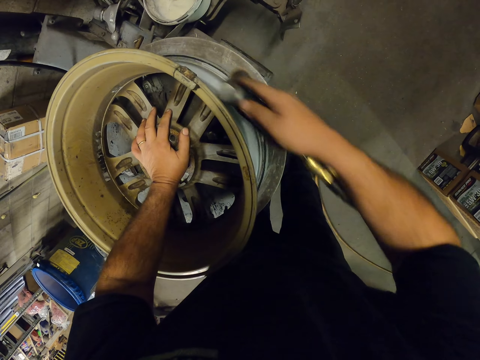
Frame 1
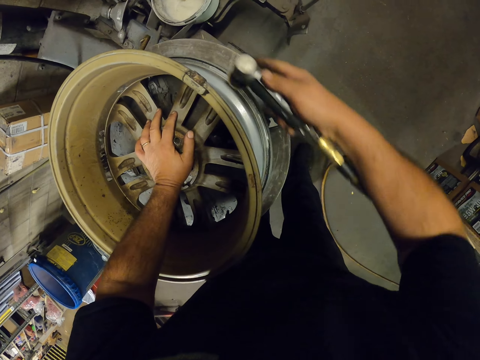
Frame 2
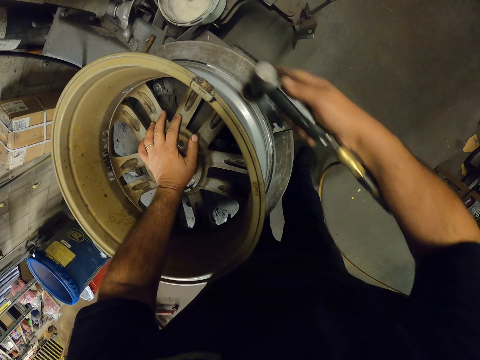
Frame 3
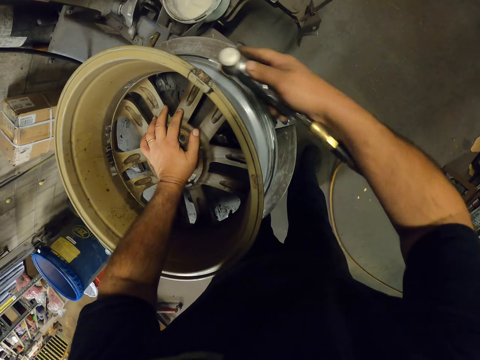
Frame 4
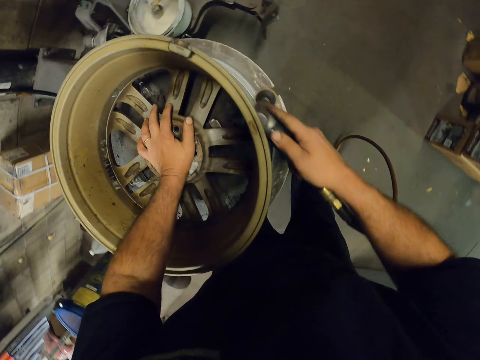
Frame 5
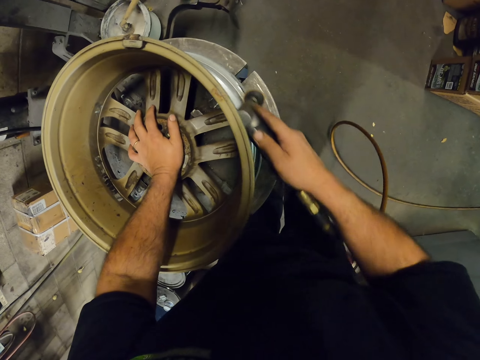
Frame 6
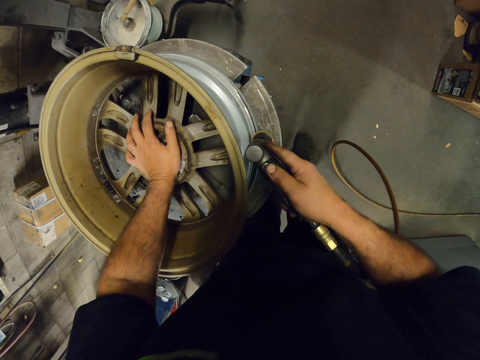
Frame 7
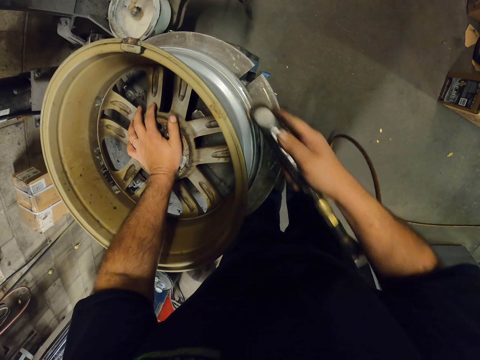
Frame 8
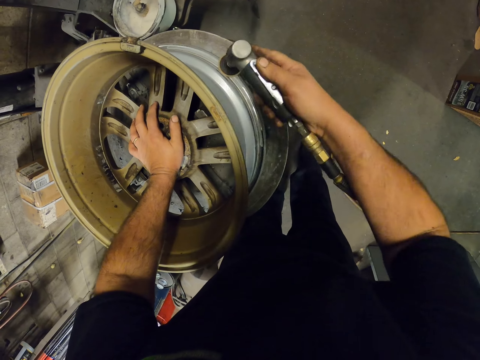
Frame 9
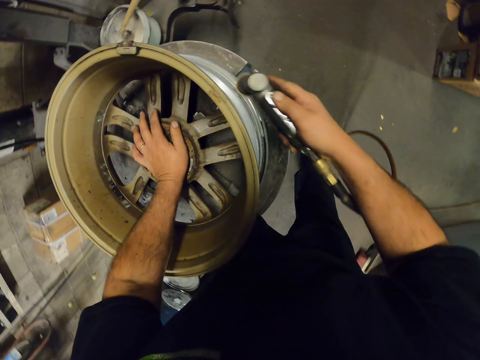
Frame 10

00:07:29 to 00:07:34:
The camera wearer moves the tool around the rim.

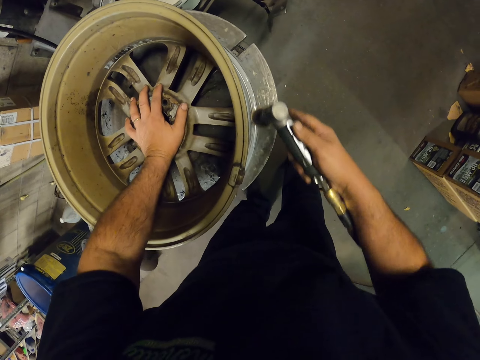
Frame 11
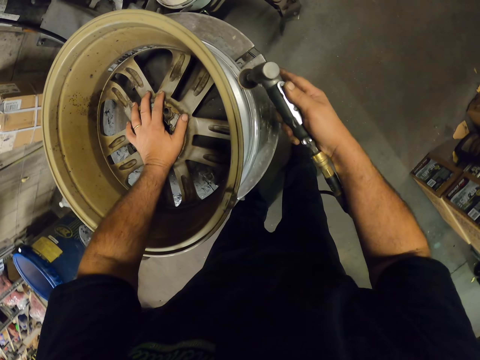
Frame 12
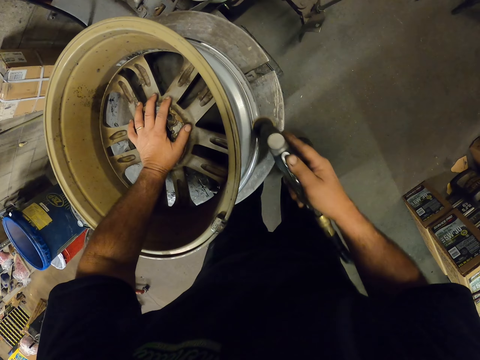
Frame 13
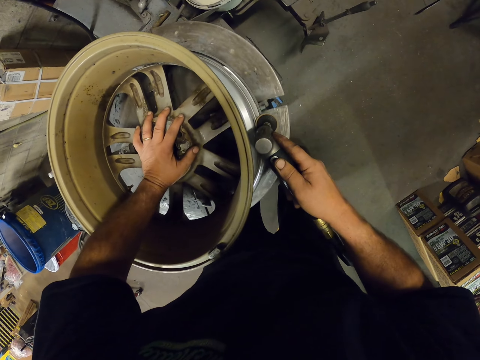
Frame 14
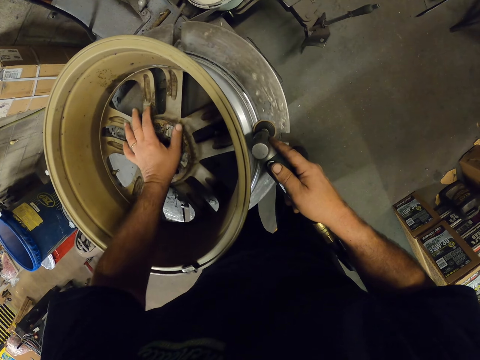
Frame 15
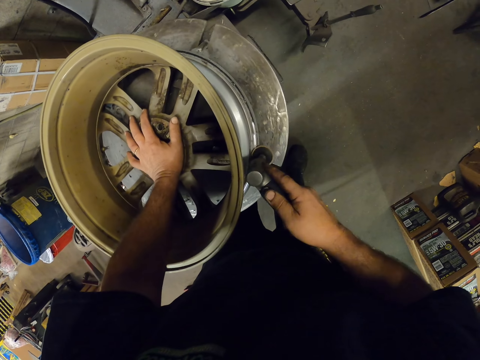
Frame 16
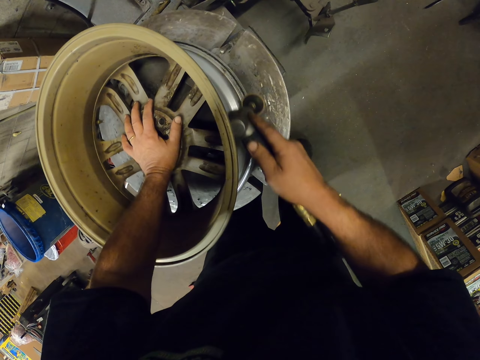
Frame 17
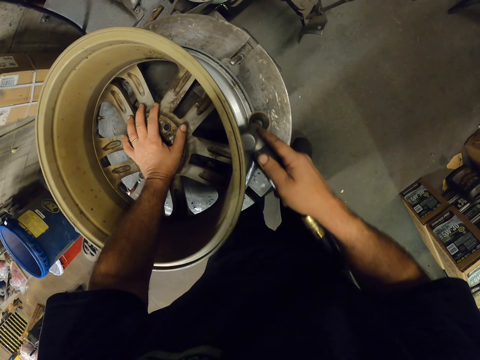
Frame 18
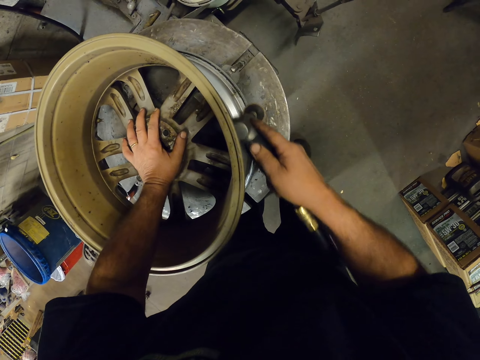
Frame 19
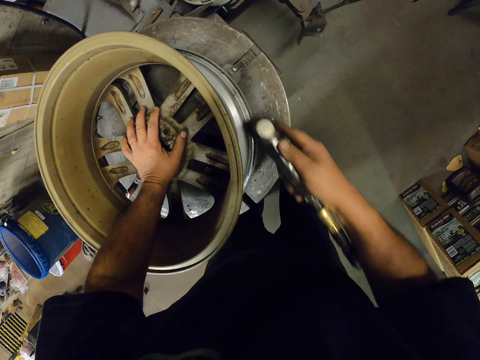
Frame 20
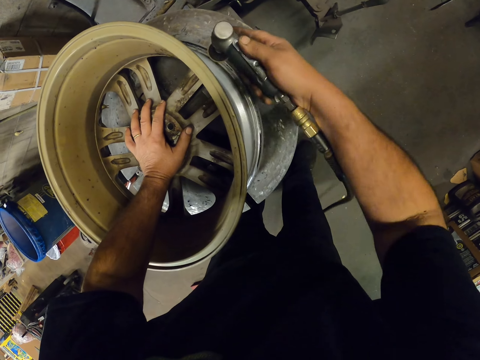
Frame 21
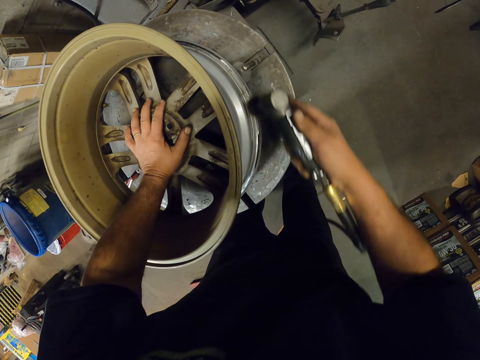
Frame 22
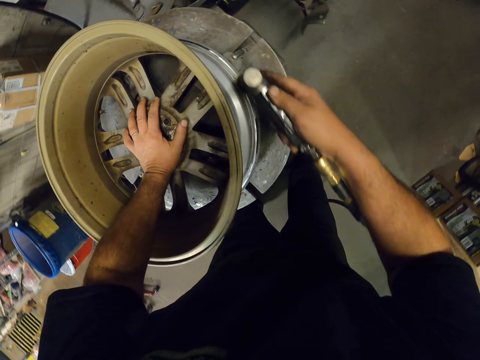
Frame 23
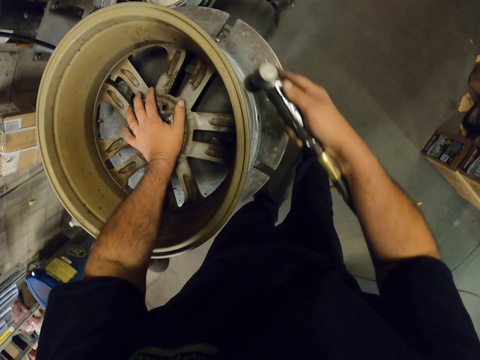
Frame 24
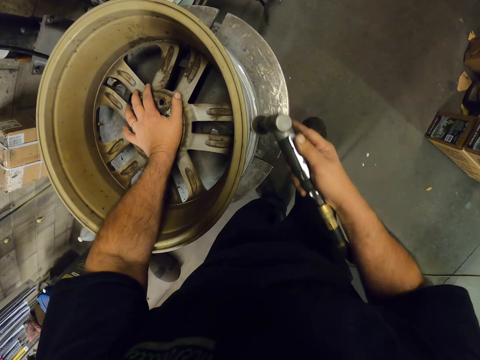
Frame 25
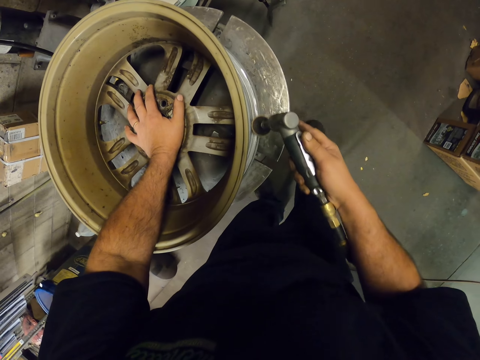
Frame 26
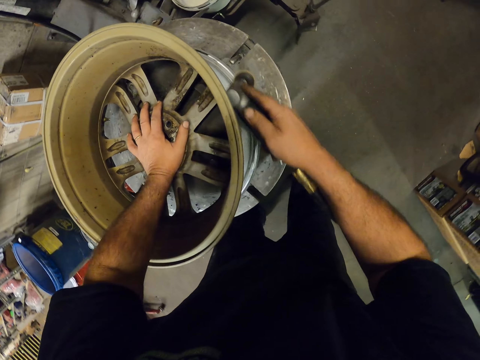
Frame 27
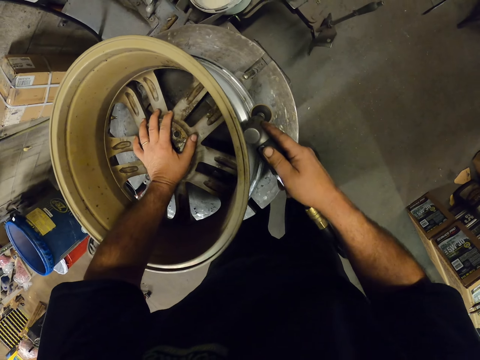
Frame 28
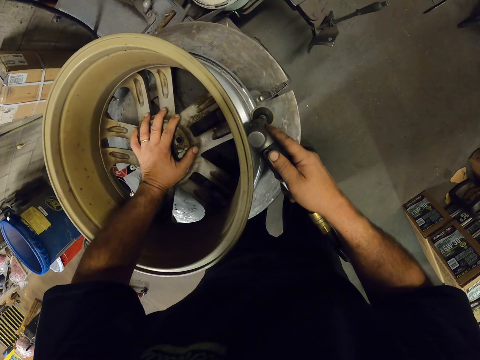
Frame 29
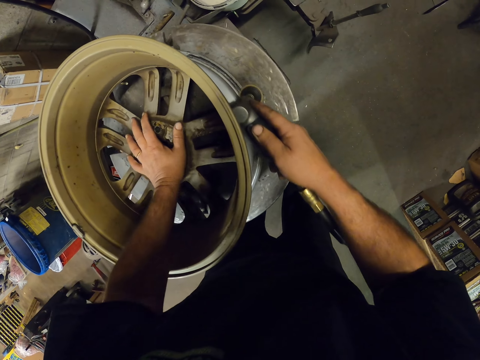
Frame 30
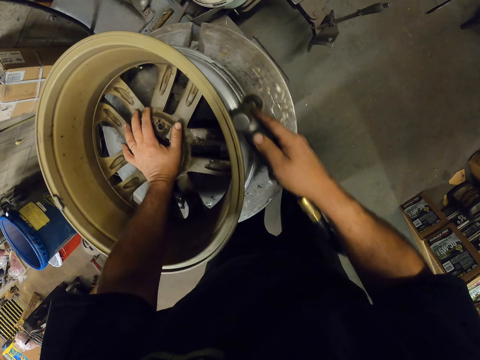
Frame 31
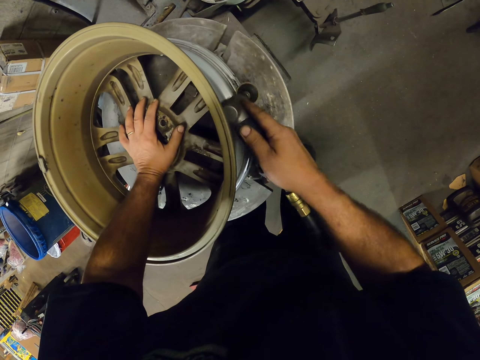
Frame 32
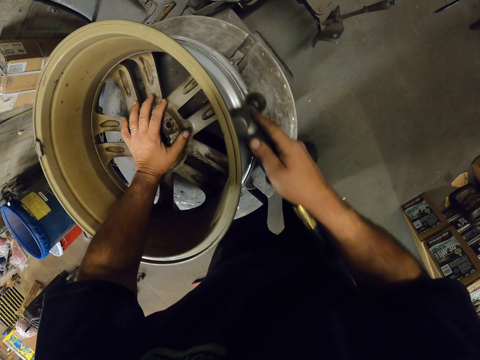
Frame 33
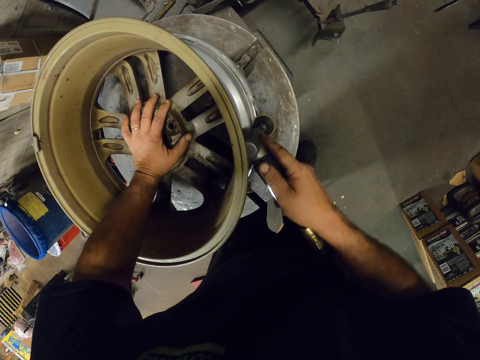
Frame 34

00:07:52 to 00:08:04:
The camera wearer rotates the rim. They grind the rim.

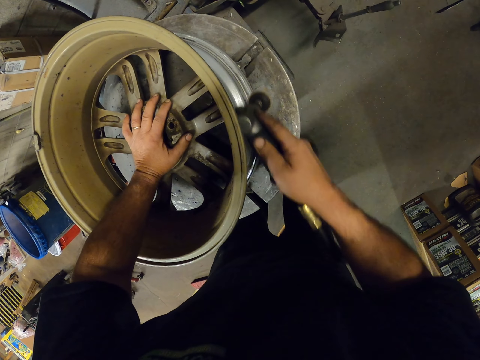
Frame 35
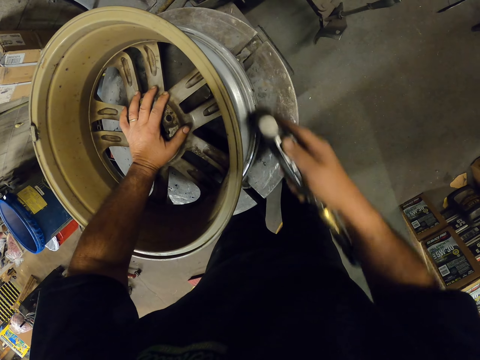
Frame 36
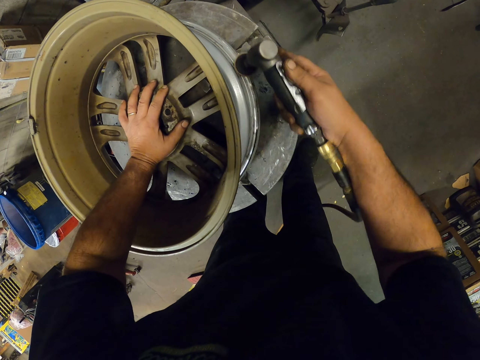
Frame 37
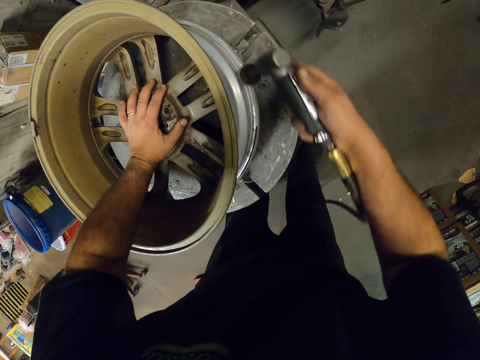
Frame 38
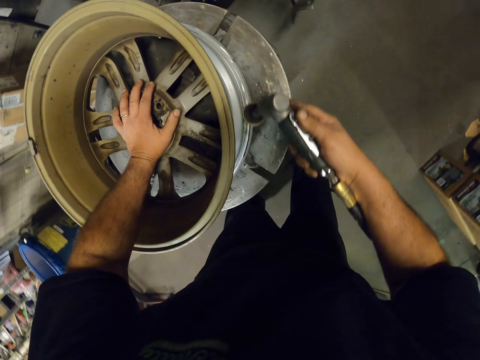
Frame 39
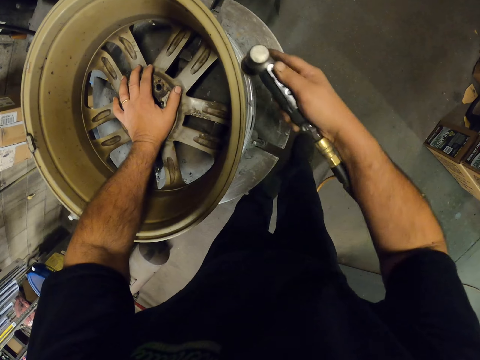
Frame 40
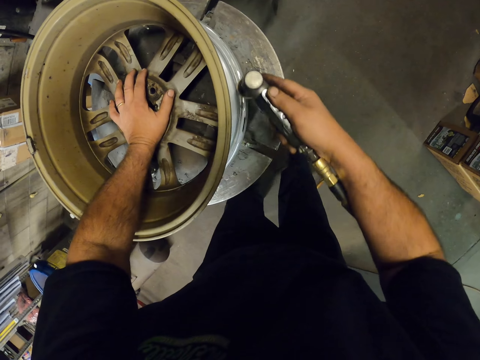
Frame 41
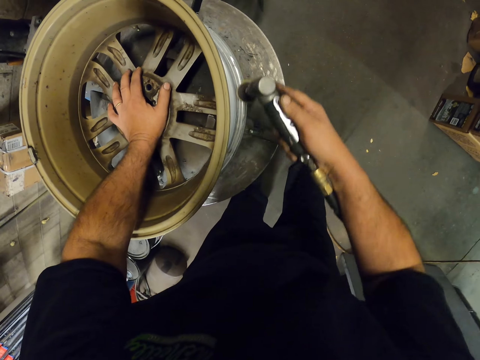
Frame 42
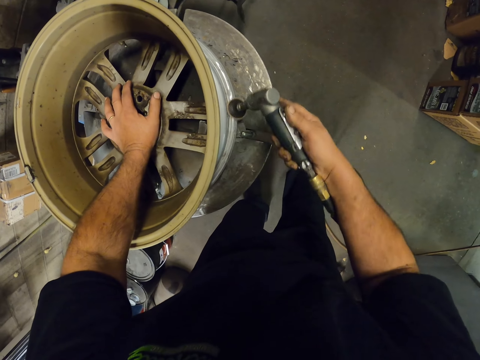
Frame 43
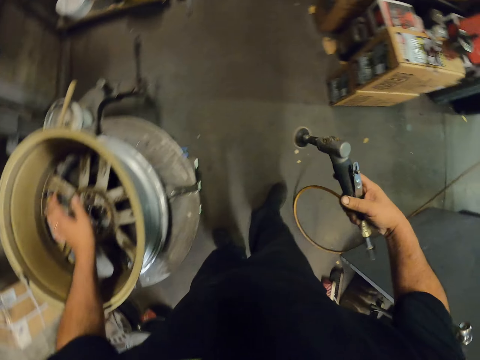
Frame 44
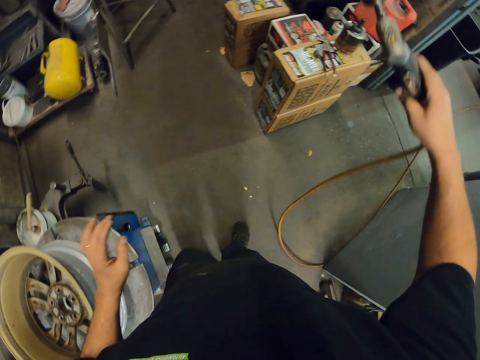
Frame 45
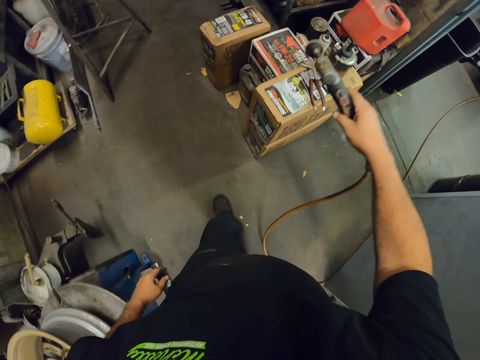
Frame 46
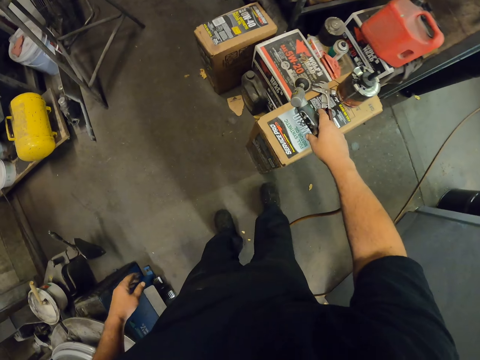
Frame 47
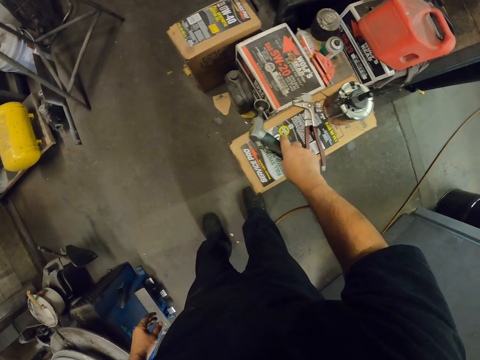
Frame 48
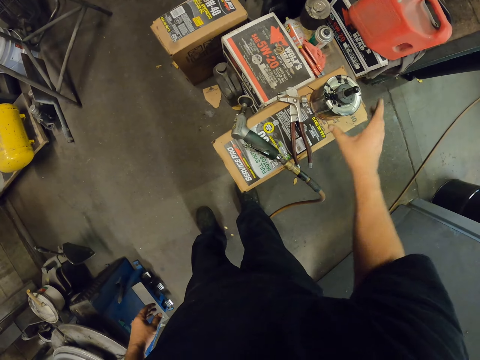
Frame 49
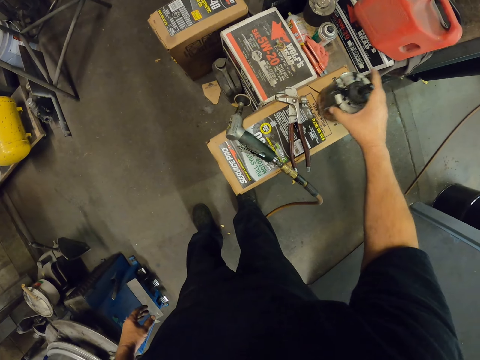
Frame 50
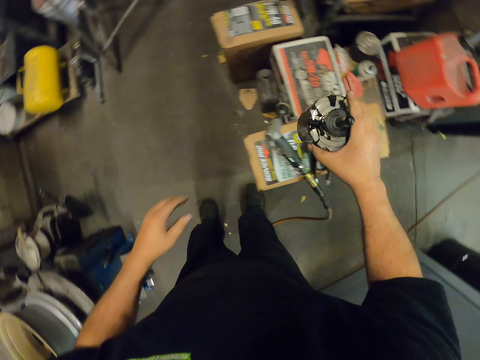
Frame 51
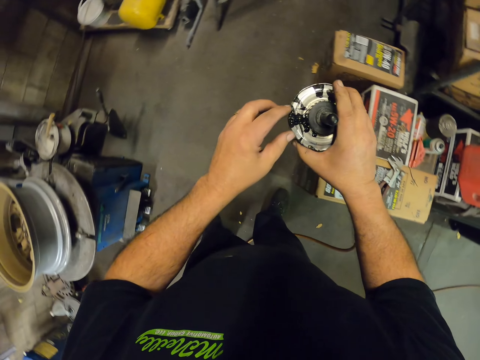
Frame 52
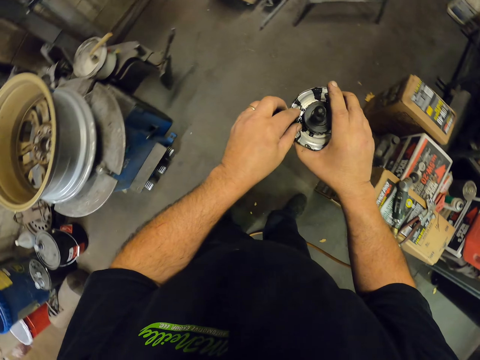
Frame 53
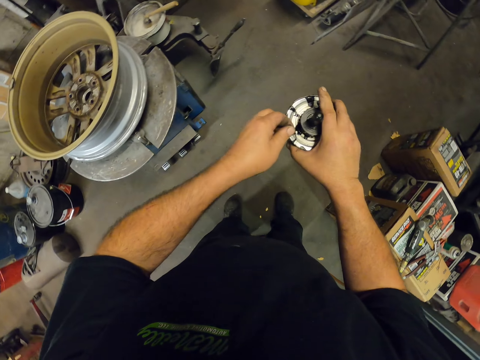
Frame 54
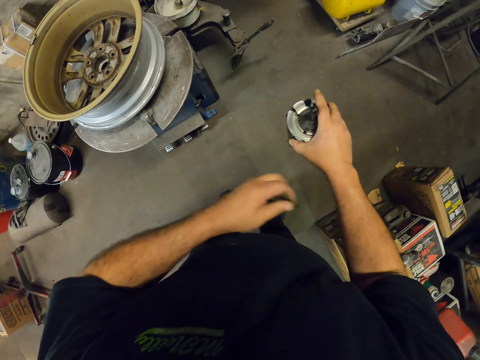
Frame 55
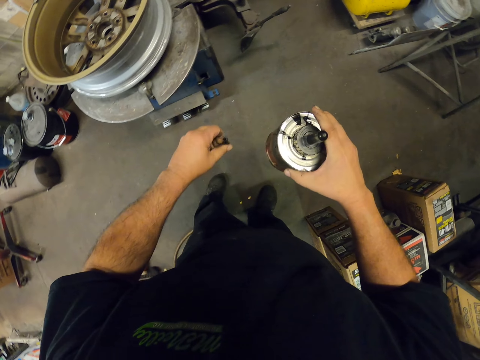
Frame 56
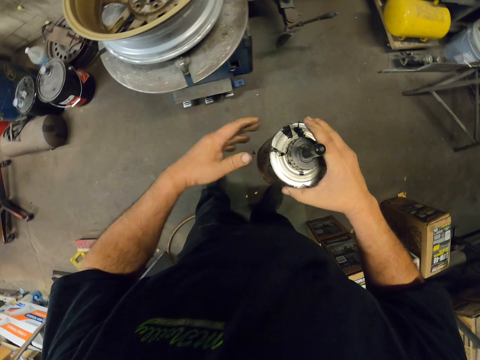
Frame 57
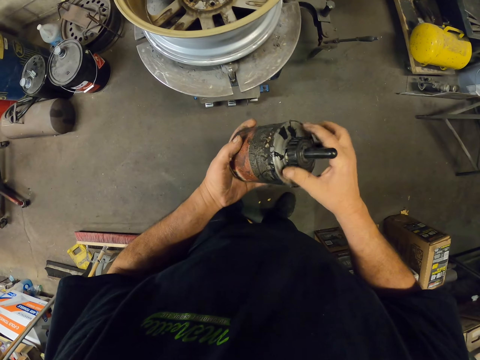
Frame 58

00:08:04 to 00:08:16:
The camera wearer lifts up the tool. They move around and place the grinder on the box. They pick up the lubricant can or tin and shake the lubricant.
